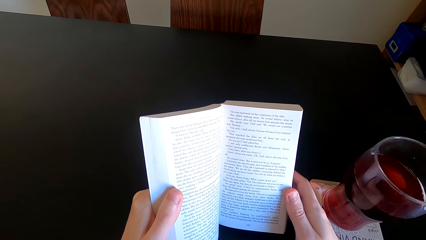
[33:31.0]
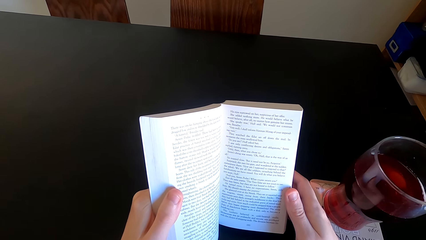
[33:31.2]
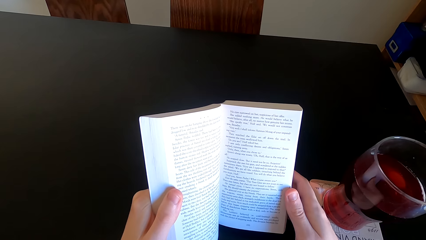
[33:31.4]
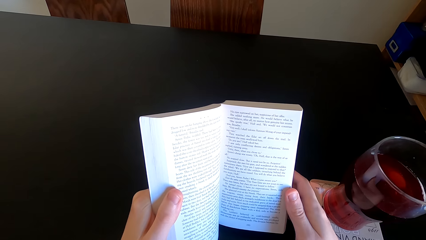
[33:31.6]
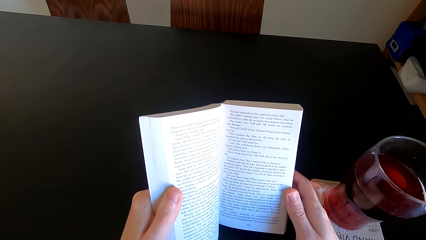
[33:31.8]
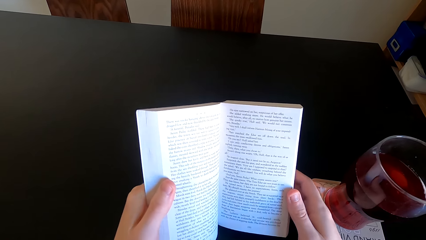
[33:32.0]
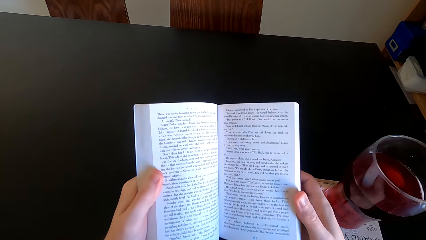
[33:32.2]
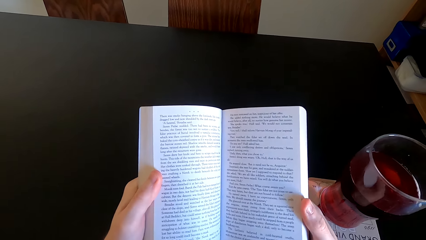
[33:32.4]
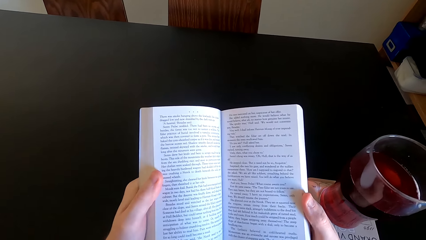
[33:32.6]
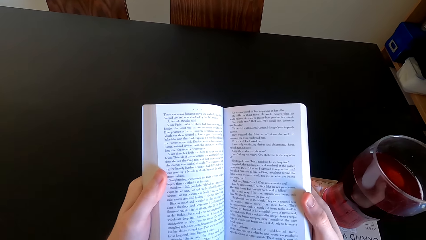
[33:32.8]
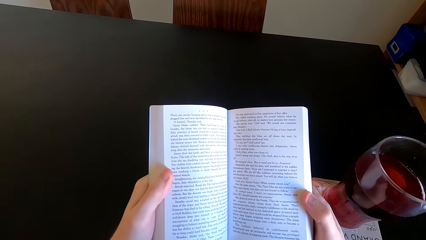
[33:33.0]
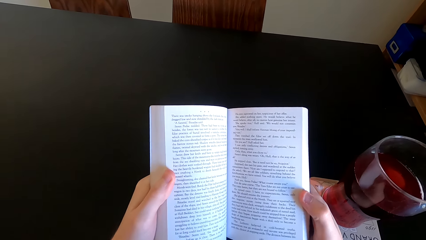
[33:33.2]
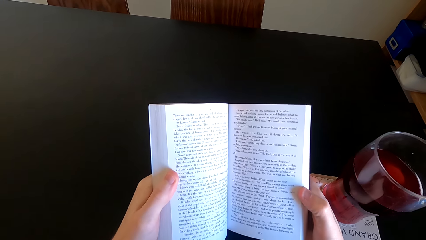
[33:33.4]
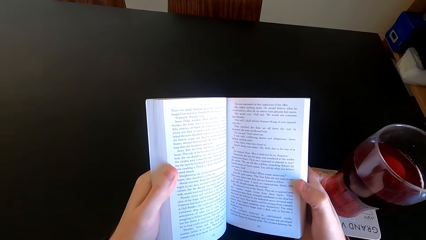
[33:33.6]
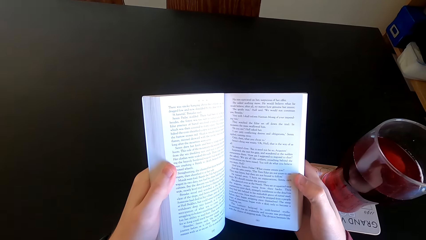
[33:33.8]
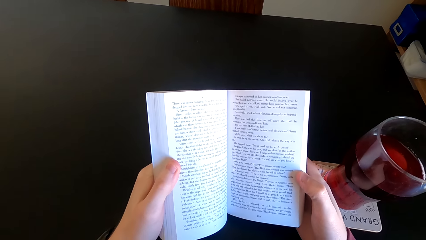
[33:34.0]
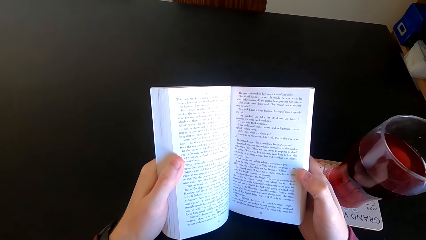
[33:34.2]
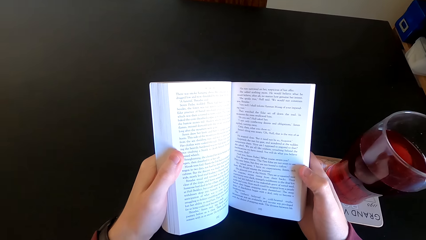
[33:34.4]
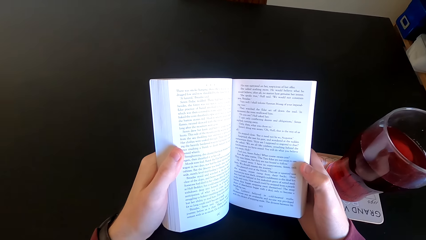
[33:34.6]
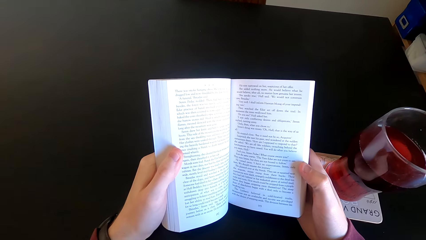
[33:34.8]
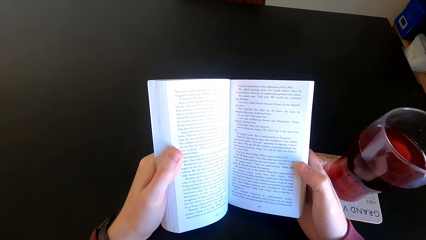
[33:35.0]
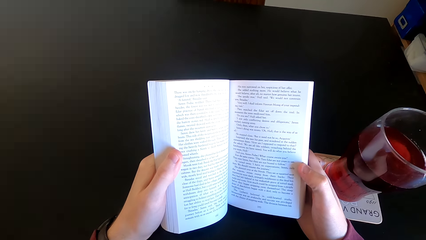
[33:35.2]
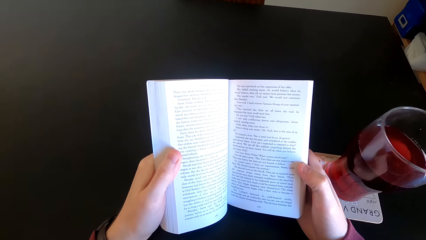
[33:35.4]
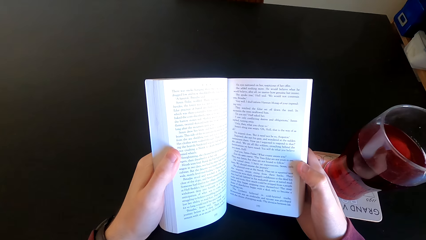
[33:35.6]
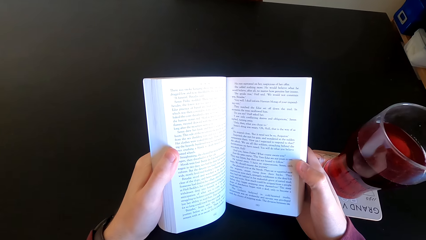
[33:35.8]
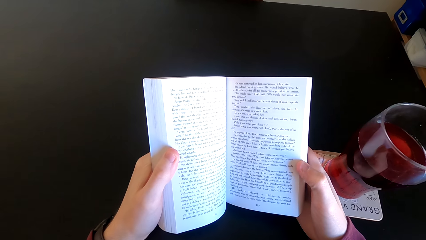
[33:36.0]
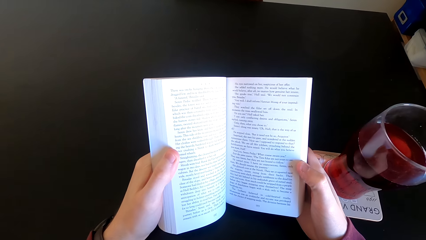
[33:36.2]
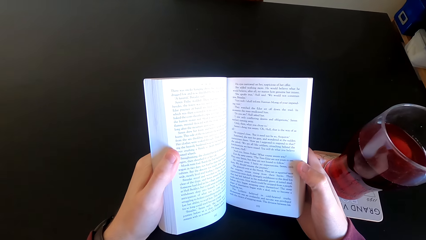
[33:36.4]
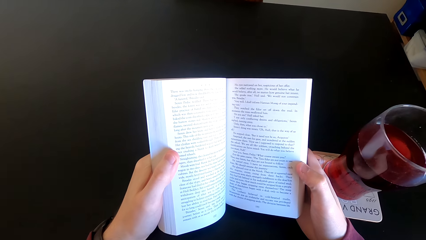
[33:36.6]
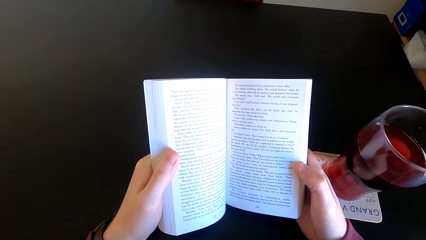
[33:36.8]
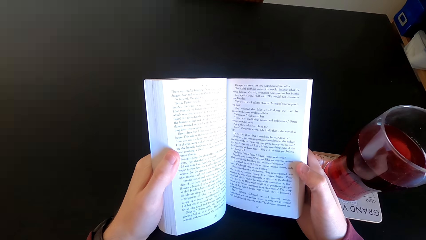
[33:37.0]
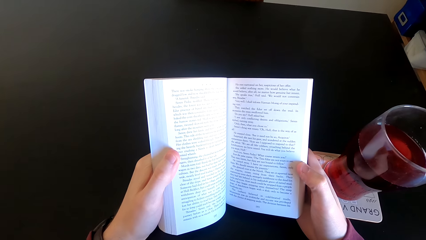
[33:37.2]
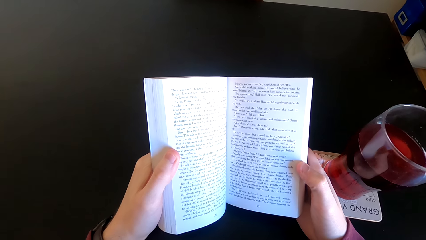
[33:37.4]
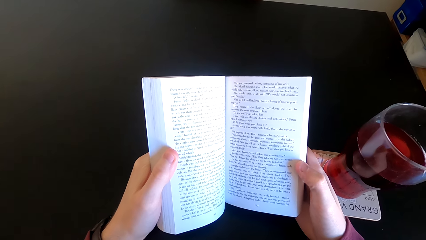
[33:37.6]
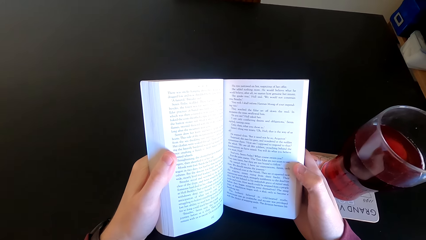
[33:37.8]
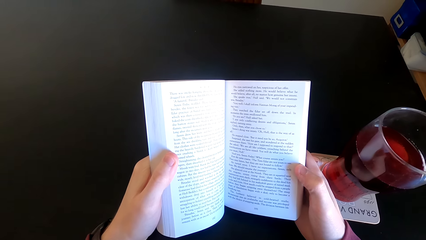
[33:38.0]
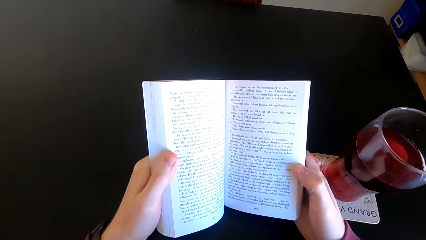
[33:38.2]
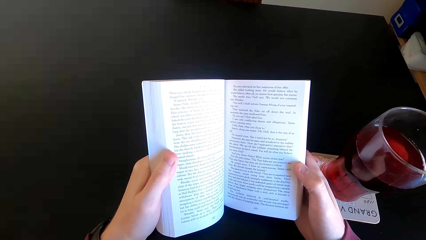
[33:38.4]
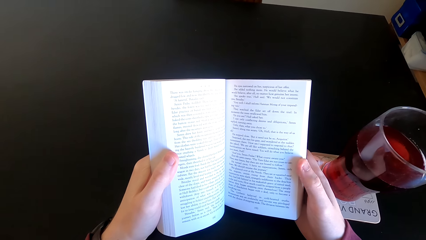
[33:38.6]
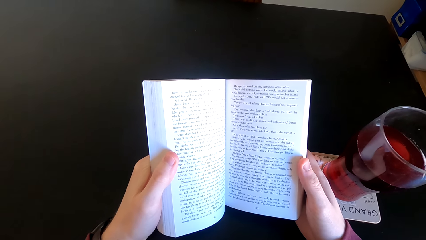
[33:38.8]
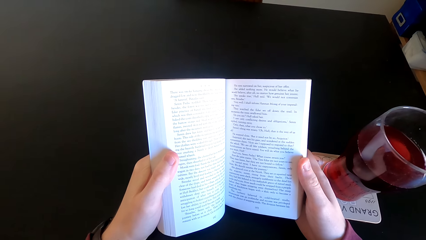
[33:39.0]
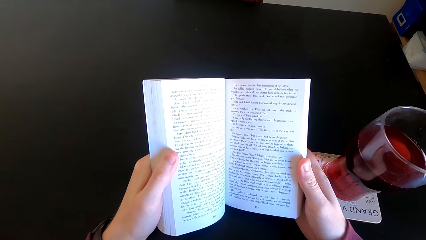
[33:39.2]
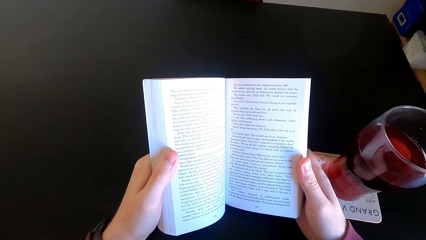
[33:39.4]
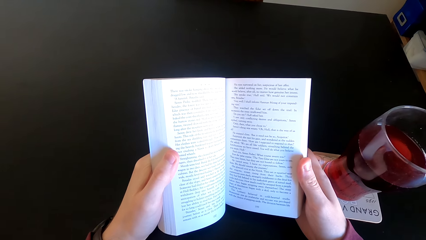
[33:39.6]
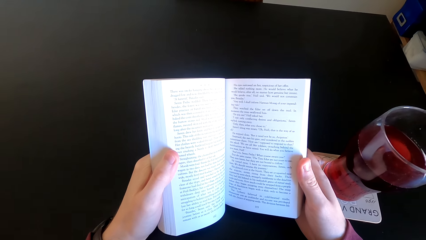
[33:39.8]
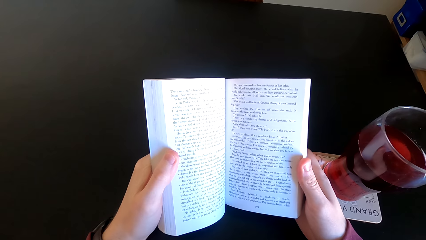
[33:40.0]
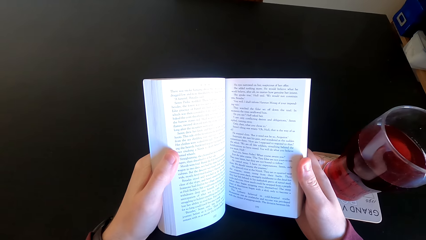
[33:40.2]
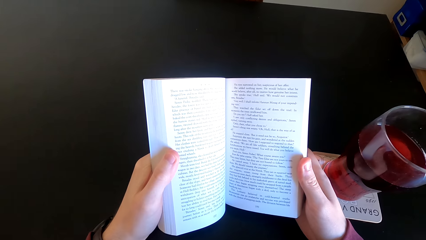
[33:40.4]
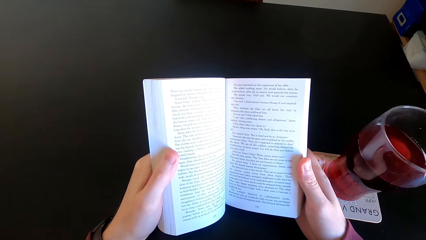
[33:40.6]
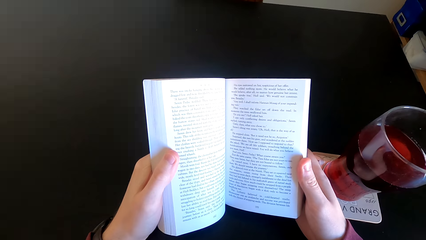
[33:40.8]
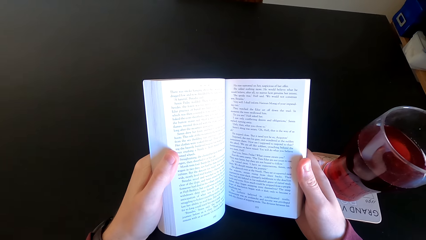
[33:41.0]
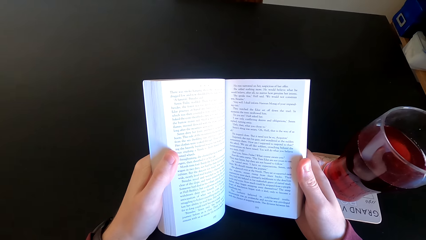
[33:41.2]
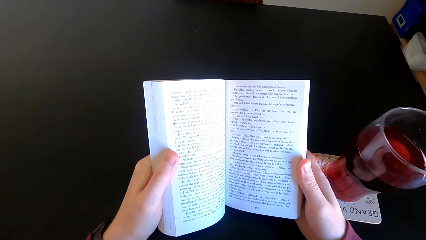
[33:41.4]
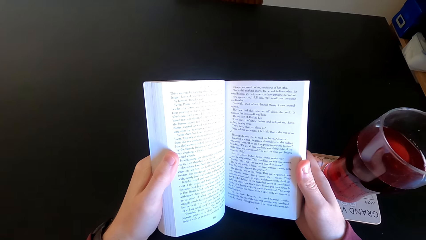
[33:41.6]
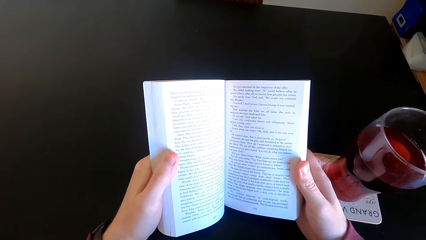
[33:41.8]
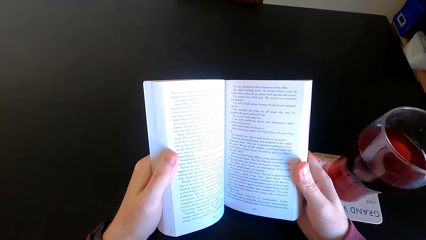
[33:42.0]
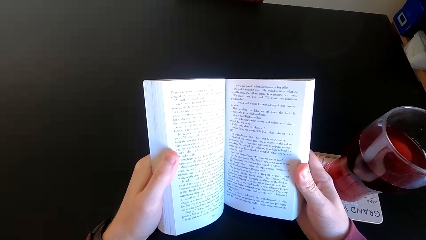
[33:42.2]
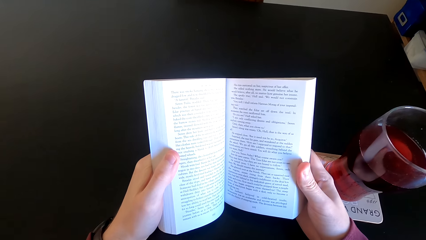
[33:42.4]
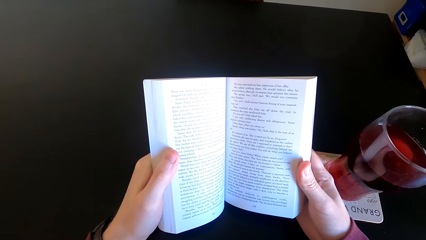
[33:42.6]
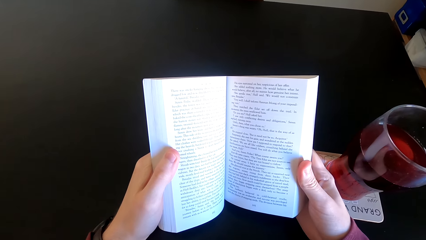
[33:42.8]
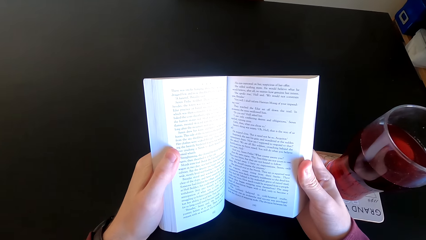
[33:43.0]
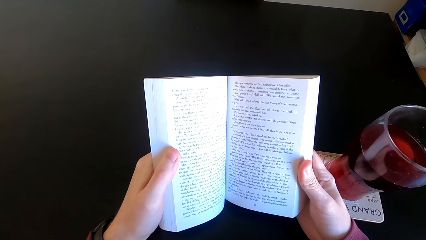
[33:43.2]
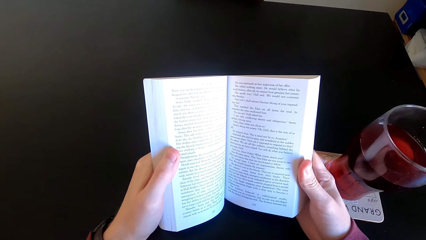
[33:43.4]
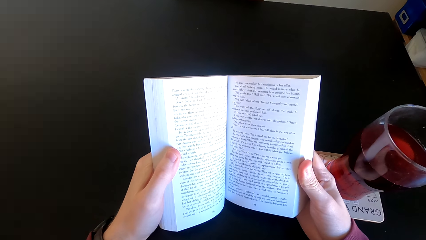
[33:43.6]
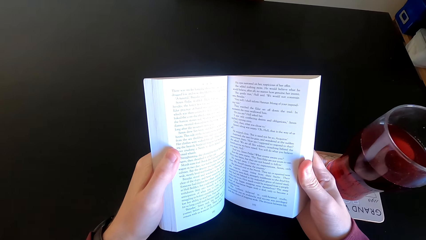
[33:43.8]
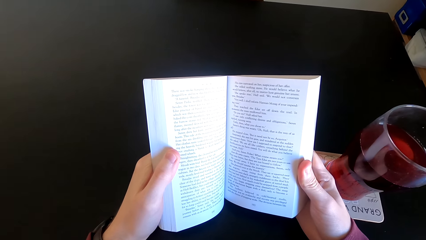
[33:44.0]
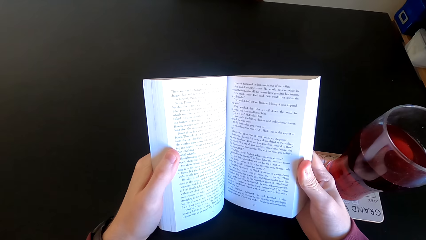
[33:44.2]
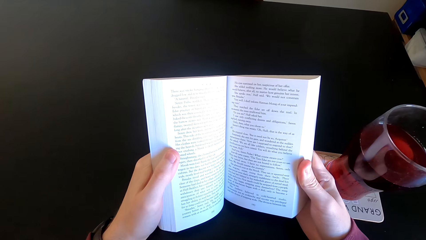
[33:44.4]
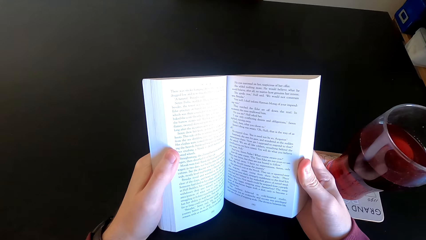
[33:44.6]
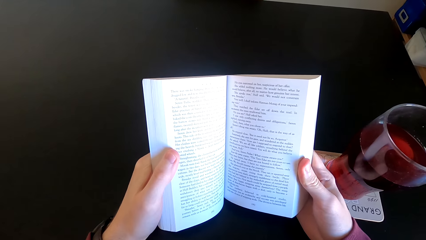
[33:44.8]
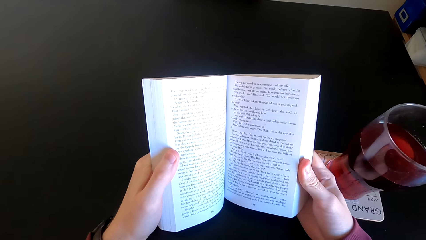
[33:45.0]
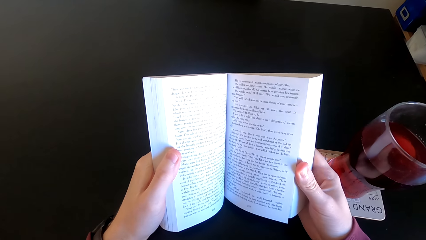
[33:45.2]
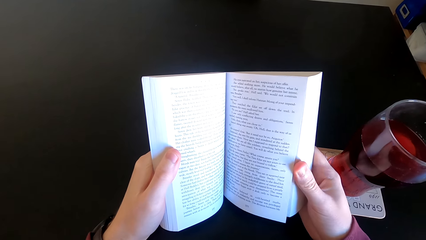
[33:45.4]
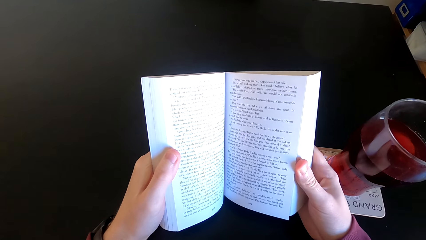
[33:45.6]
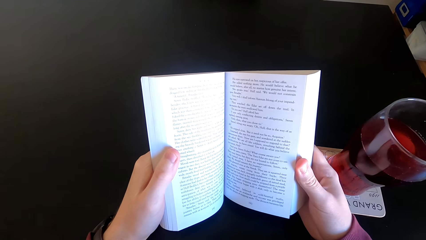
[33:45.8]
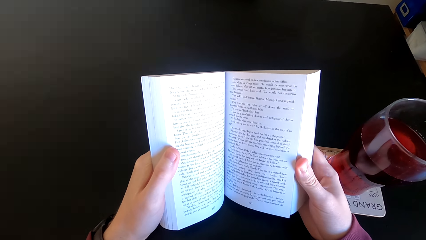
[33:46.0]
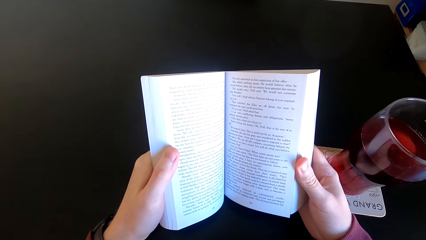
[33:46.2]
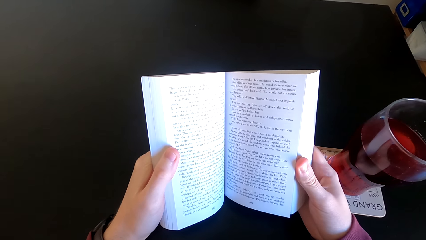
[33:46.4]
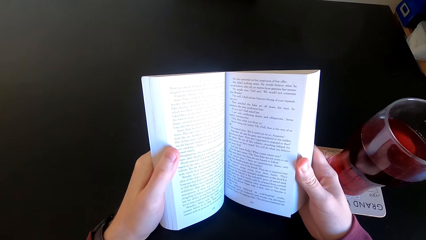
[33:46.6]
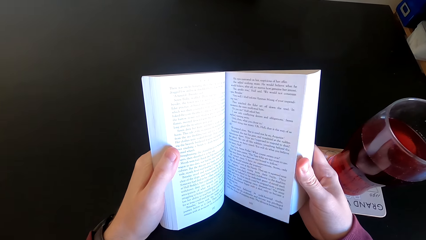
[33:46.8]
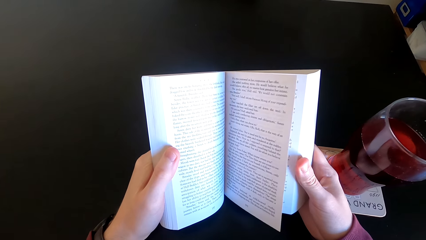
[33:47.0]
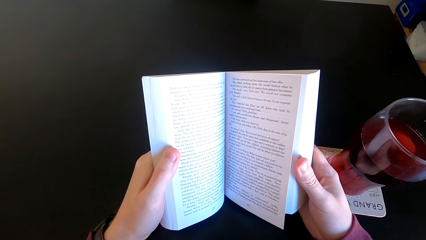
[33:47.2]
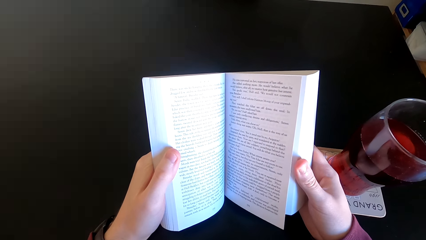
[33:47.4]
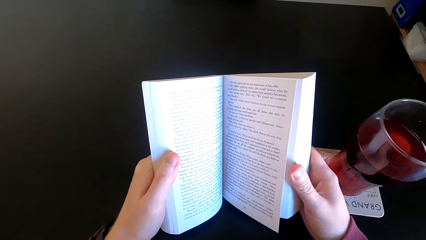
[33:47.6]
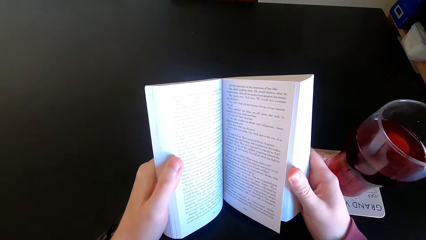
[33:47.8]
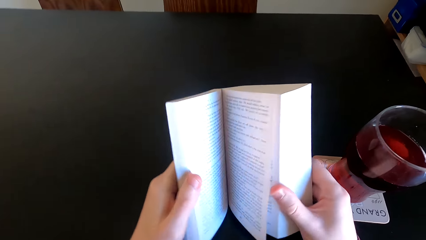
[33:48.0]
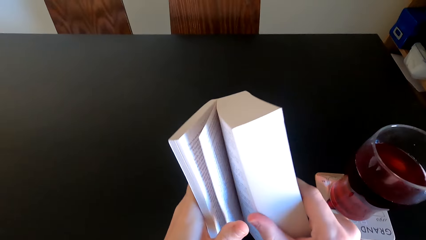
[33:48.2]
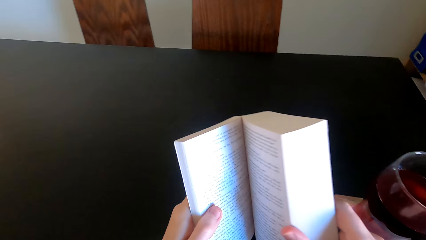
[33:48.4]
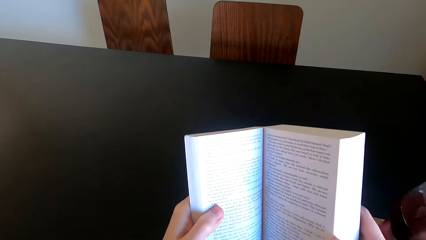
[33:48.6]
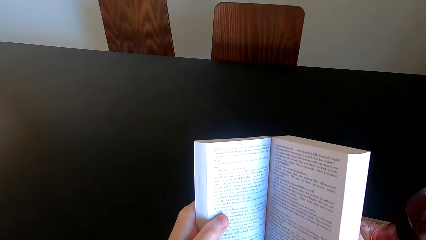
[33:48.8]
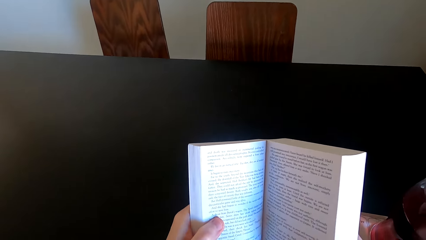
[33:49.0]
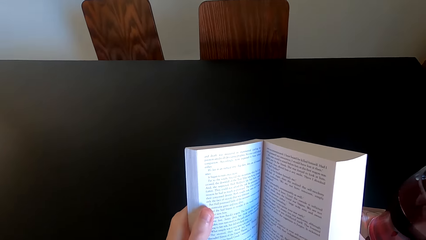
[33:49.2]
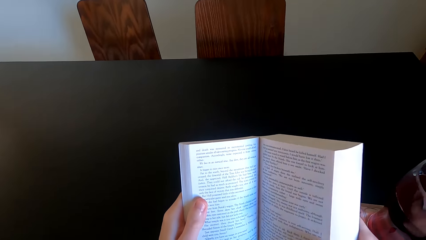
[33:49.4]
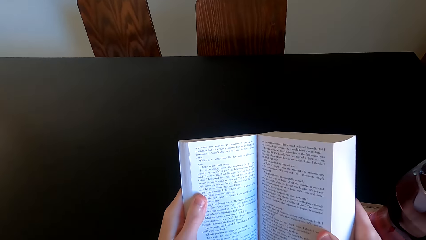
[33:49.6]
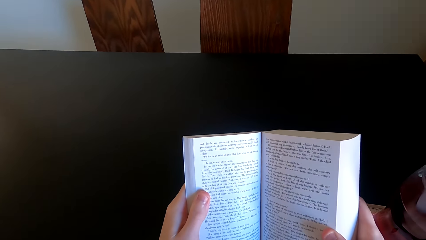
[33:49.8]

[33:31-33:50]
The camera wearer moves the book. They open another page of the book.
